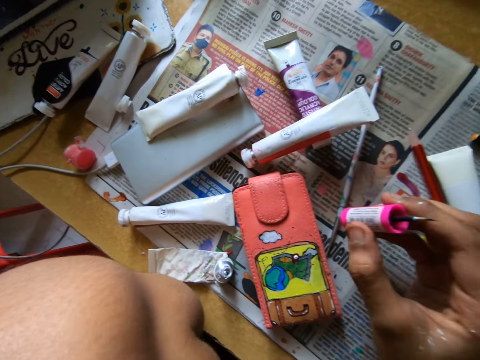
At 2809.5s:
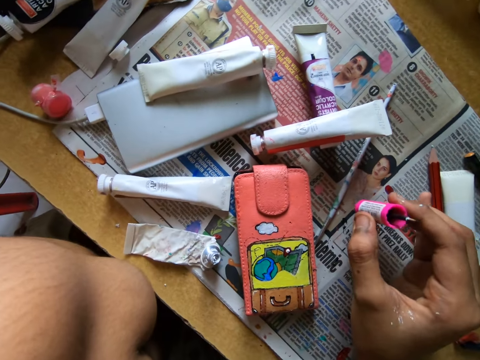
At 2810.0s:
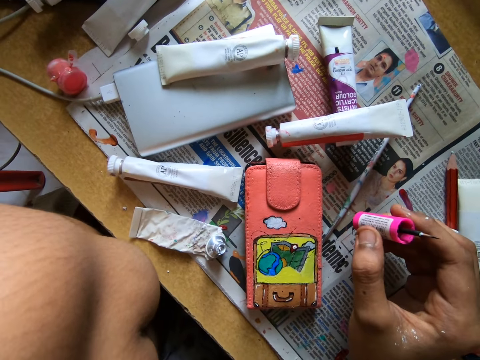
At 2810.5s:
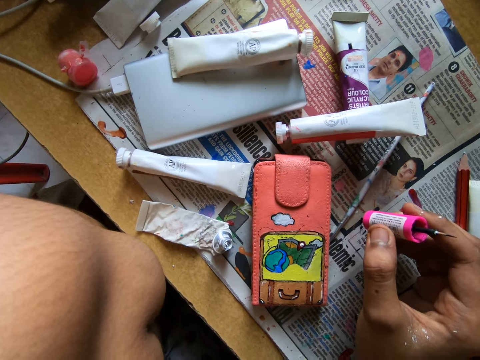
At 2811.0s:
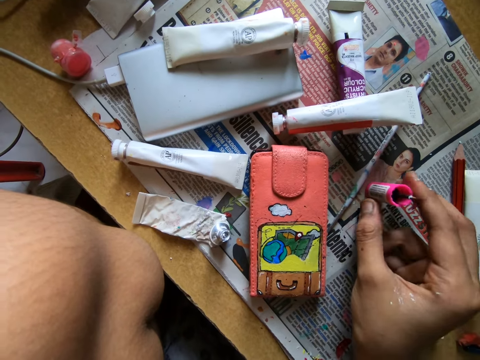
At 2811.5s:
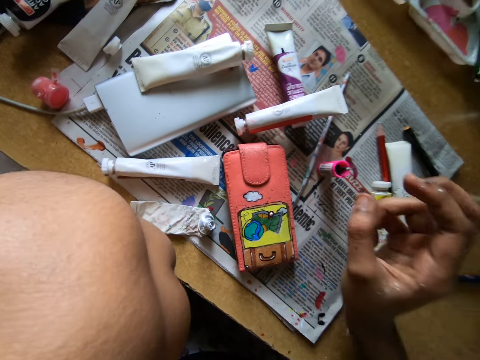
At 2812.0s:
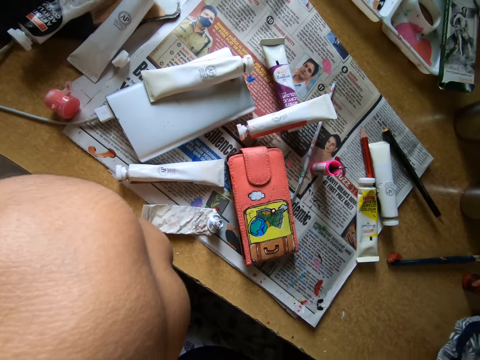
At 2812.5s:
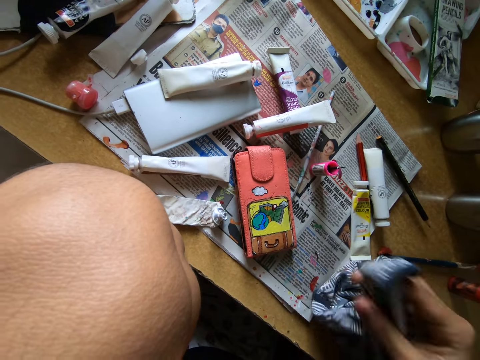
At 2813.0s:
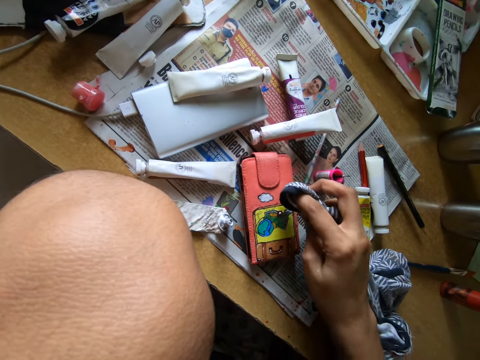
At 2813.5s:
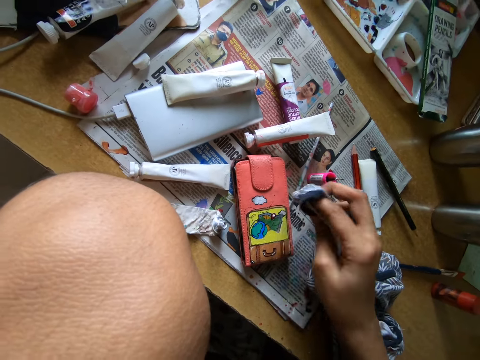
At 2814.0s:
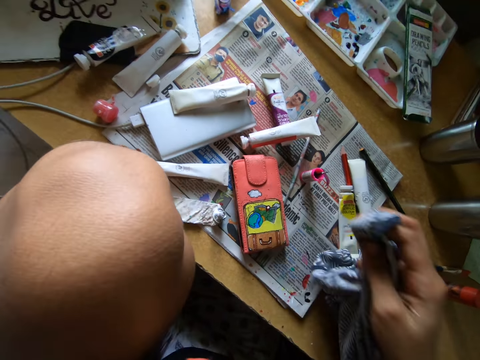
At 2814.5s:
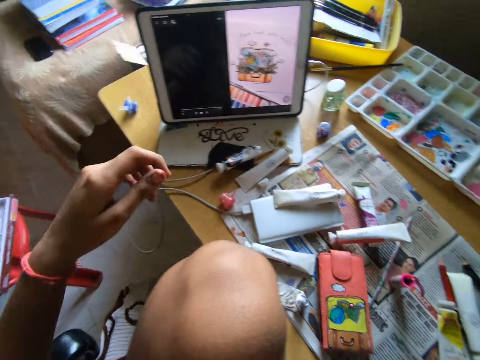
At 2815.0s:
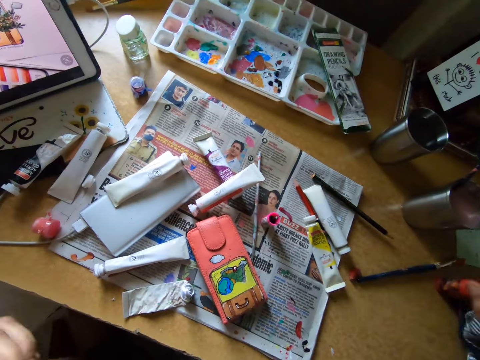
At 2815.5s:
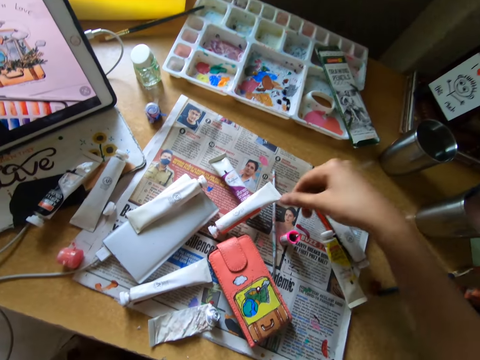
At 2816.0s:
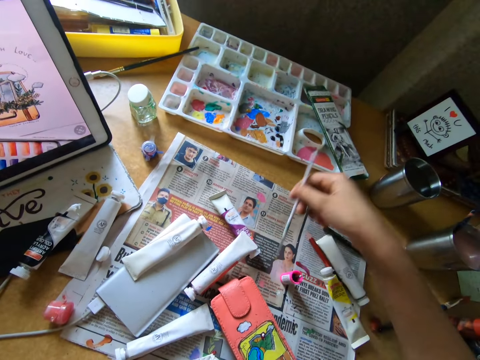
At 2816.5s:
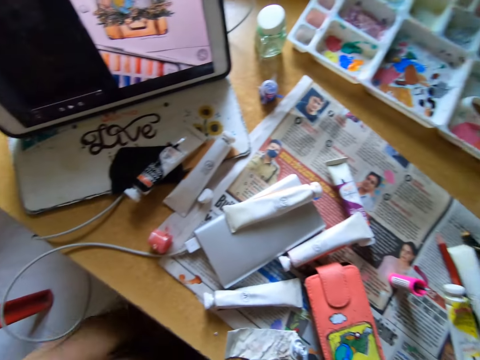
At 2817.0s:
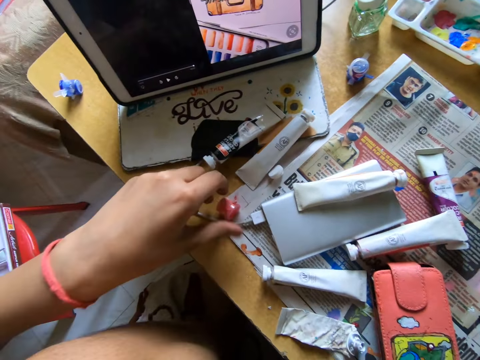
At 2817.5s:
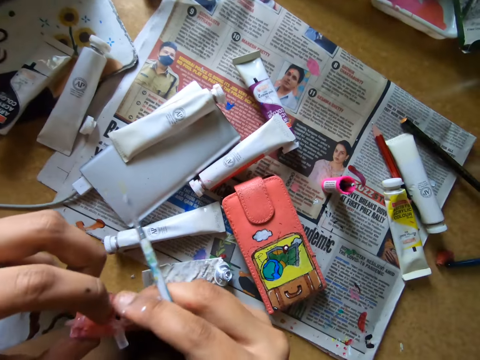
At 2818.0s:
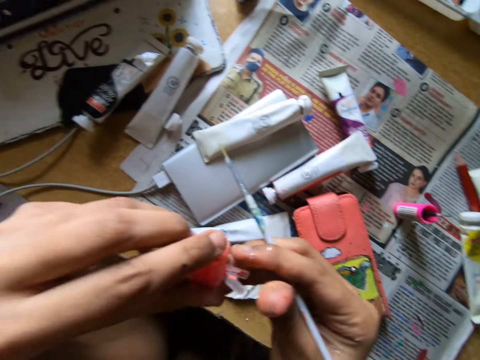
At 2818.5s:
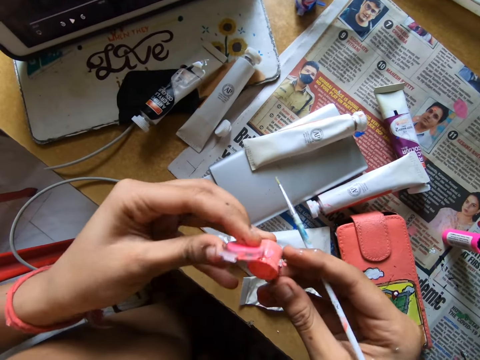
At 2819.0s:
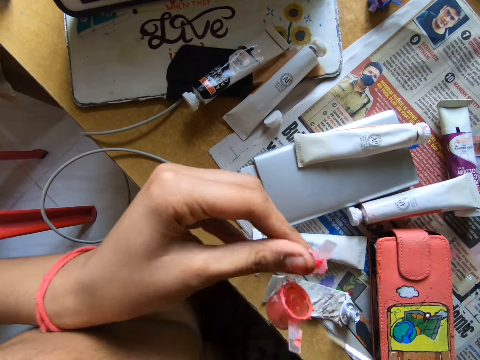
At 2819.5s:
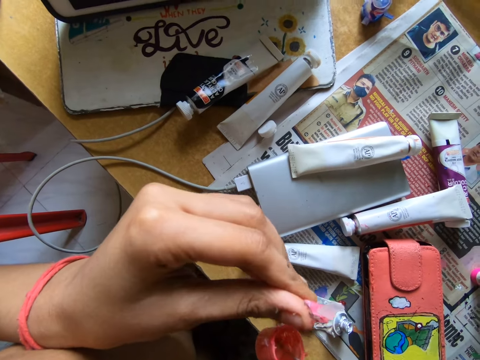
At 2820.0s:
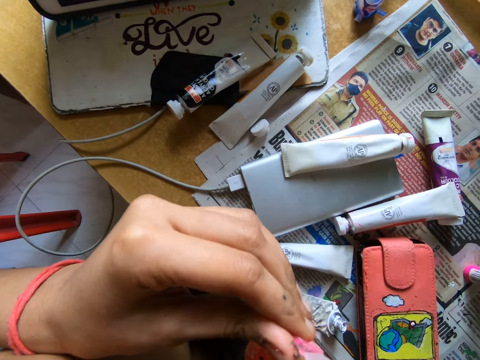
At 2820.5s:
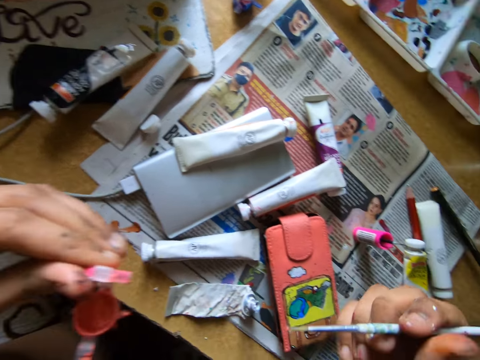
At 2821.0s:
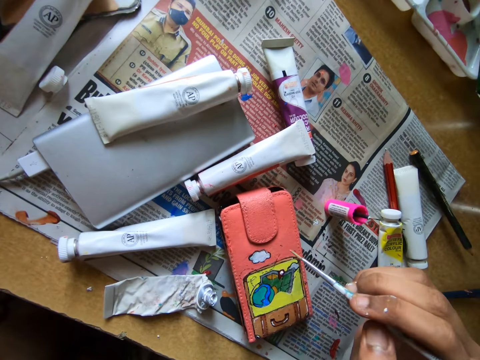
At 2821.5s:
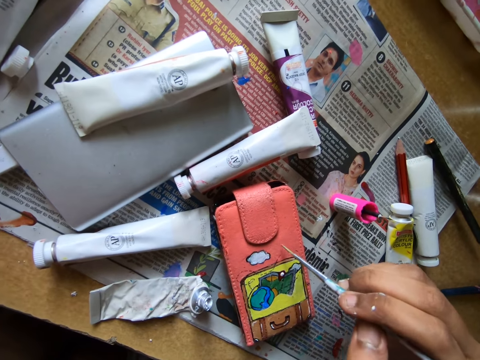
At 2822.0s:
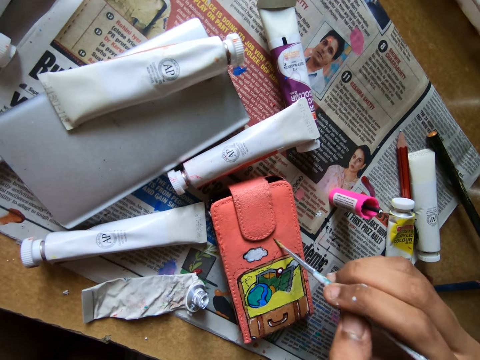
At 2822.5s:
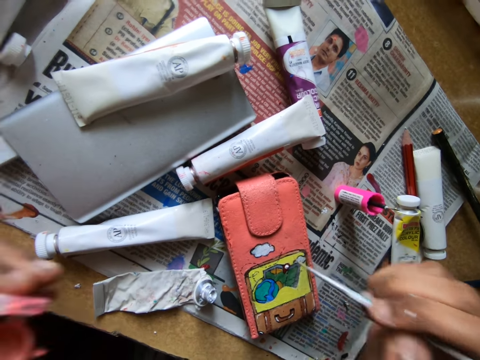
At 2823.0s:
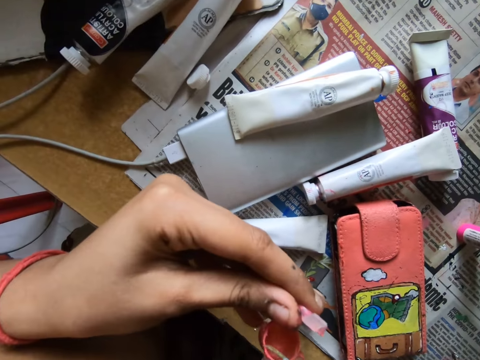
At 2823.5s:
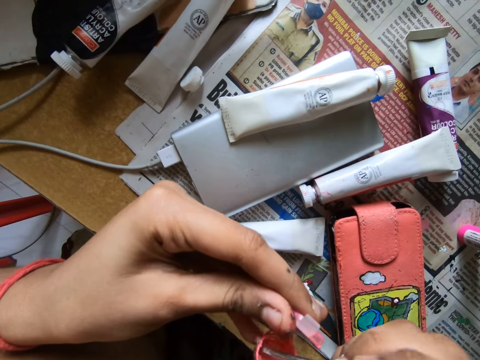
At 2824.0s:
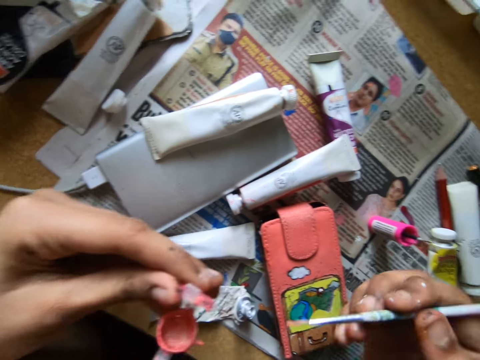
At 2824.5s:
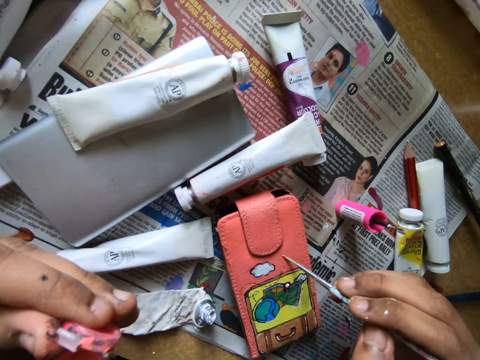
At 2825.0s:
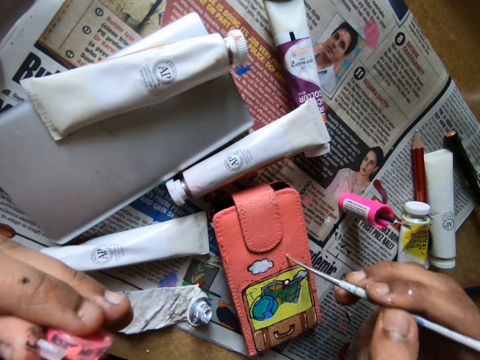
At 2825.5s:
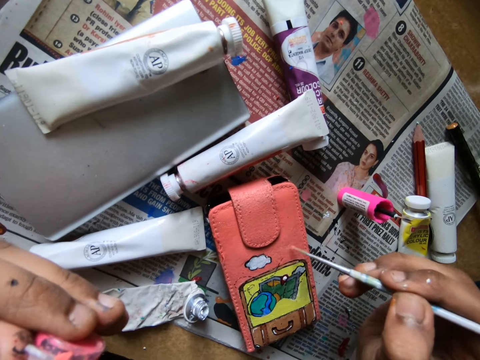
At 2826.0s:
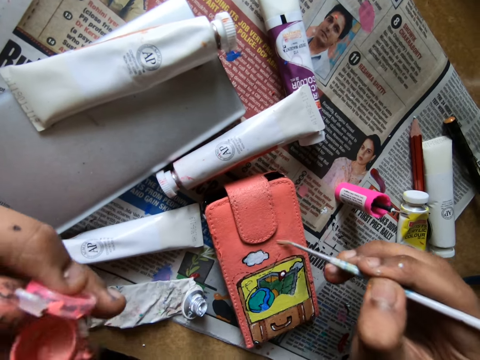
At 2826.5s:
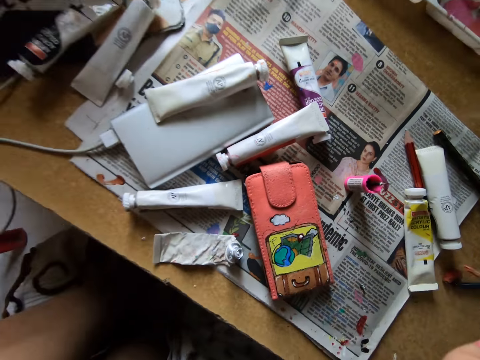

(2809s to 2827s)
The camera wearer moves a wine pencil on the table with his right hand. He drops the pink color pencil on the table, on top of a newspaper. He cleans the pouch on the table with a cloth. He looks around. He picks a white color pen from the table, from top of the newspaper. He picks a small pink paint saver from the table. He opens the small pink paint saver. He dips the white color pen into the small pink paint saver. He paints the pouch on the table with the white color pen. He dips the white color pen into the small pink paint saver. He paints the pouch on the table with the white color pen.

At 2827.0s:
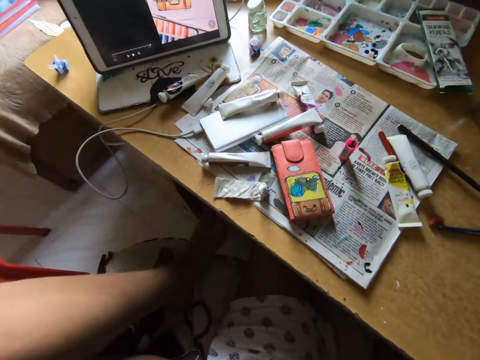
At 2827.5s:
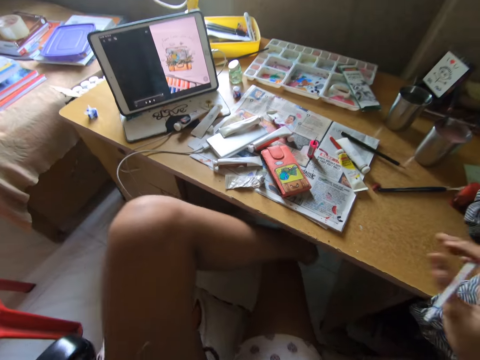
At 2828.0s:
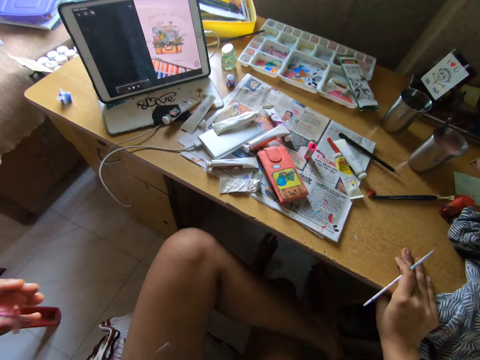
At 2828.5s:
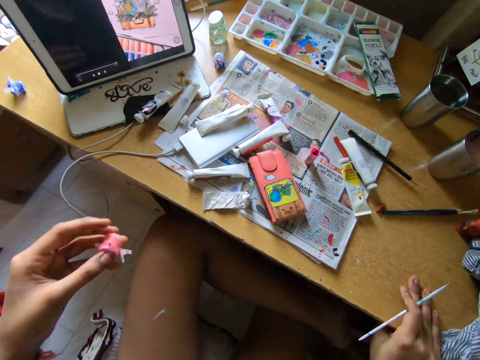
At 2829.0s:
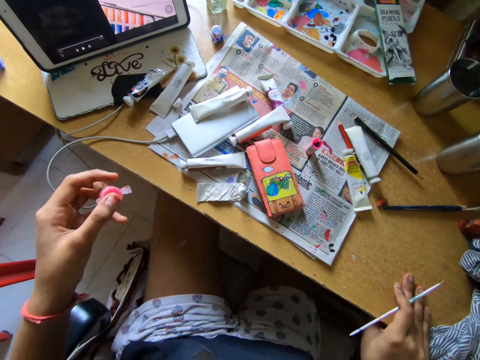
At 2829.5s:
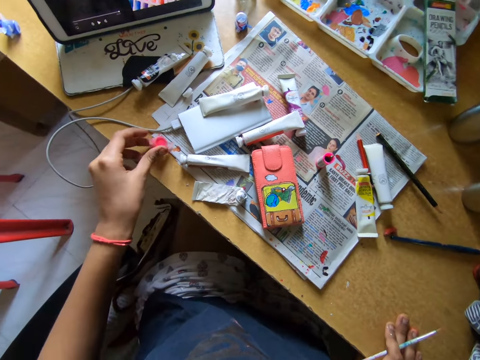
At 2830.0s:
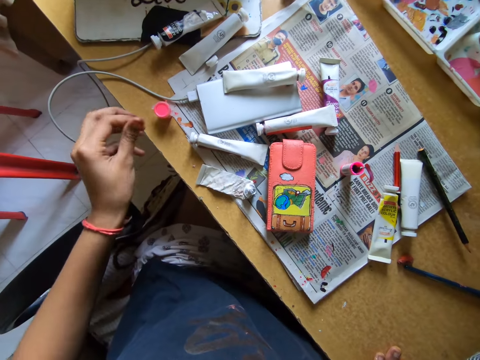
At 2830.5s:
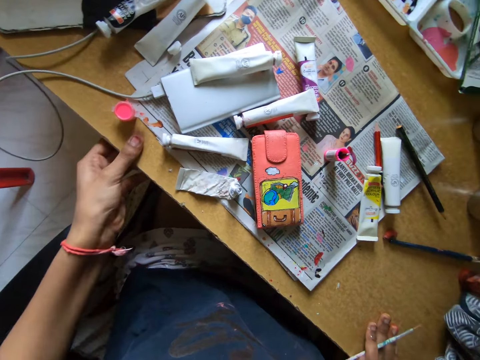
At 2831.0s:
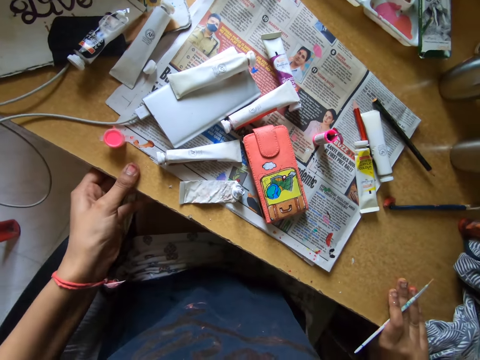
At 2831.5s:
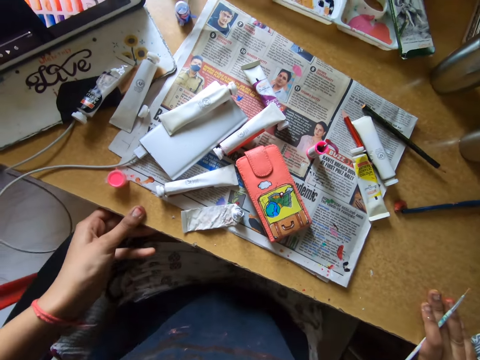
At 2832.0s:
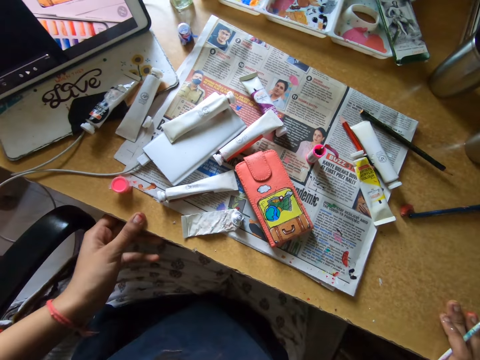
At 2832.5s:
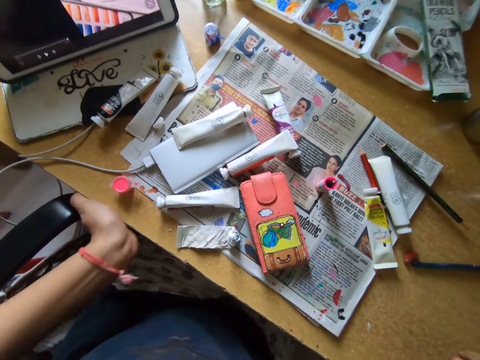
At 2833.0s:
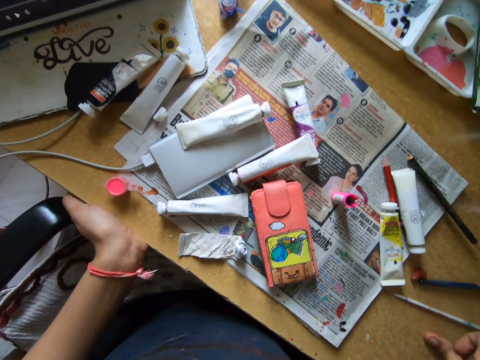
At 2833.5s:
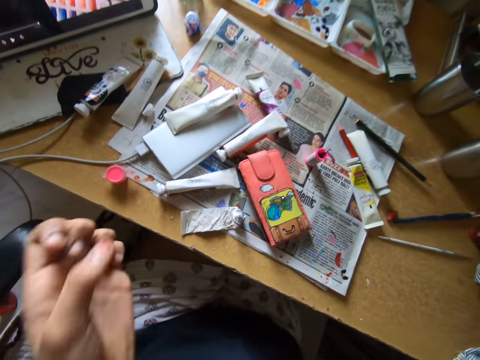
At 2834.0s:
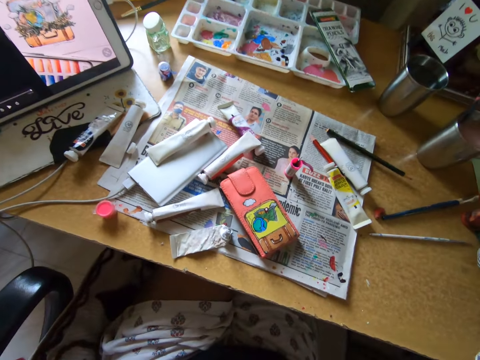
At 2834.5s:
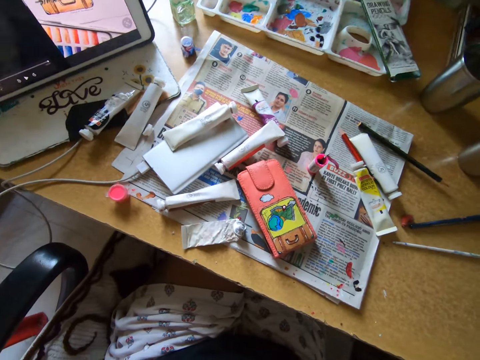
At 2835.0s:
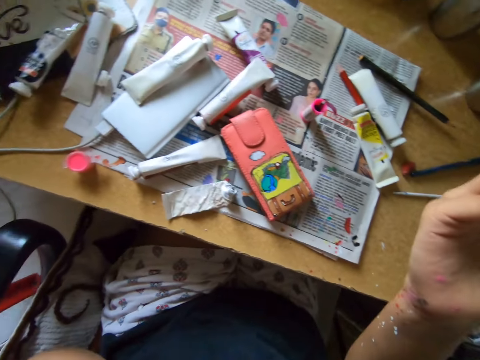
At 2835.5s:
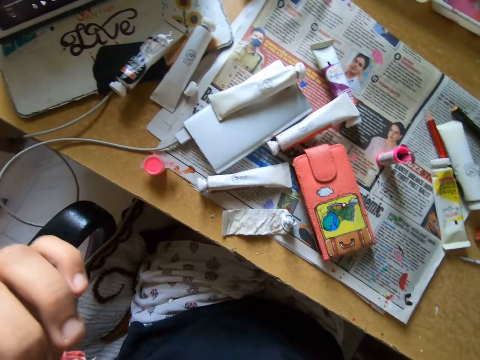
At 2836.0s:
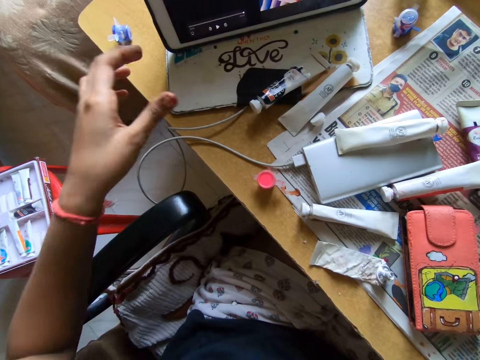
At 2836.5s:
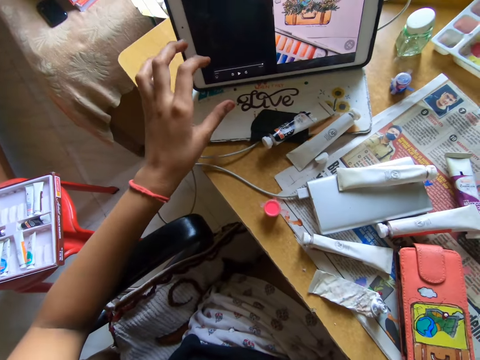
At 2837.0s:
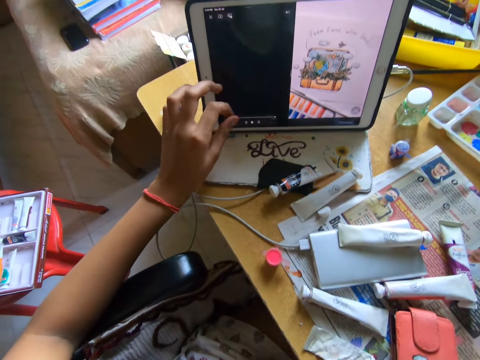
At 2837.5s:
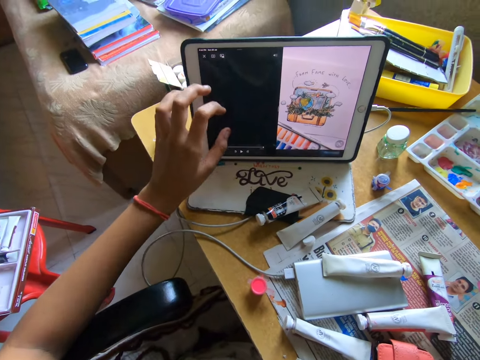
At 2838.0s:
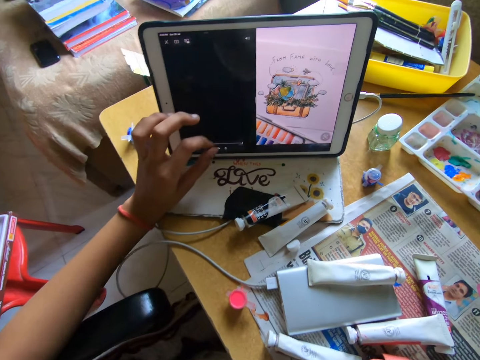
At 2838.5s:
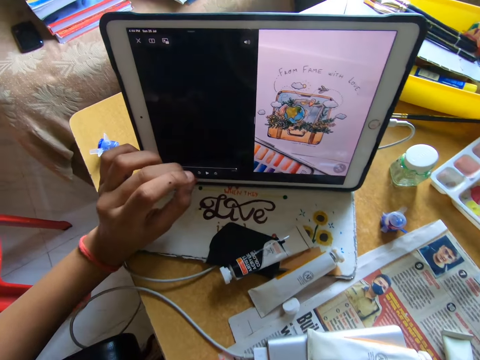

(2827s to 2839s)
The camera wearer puts down the leg. She moves her chair closer to the table. She drops the small pink paint saver on the table. She holds the edge of the table with her left hand. She adjusts herself. She operates the iPad on the table.
